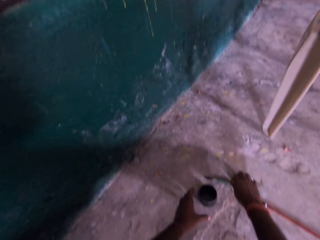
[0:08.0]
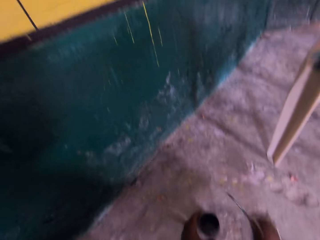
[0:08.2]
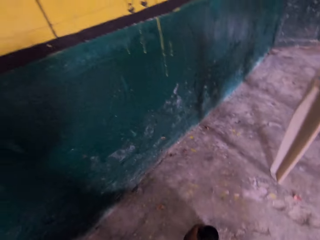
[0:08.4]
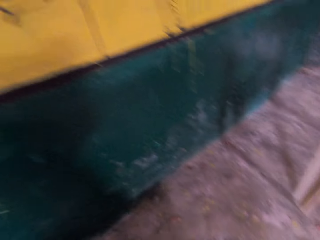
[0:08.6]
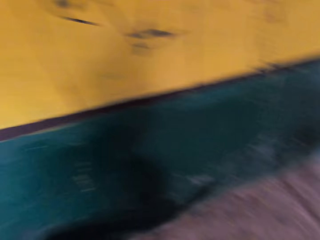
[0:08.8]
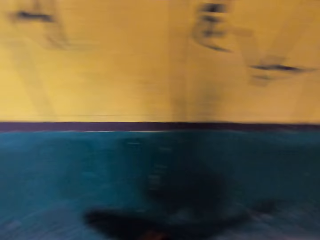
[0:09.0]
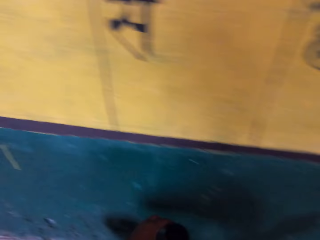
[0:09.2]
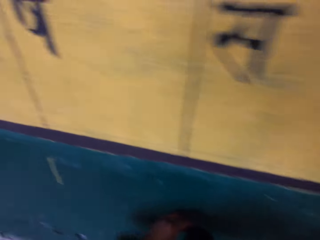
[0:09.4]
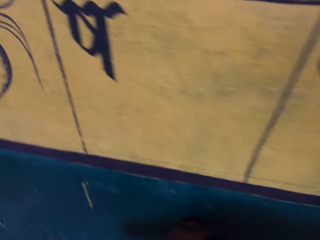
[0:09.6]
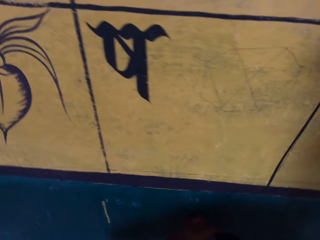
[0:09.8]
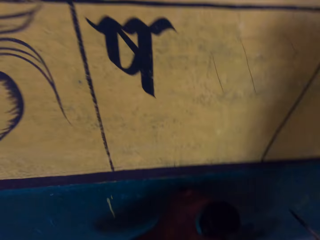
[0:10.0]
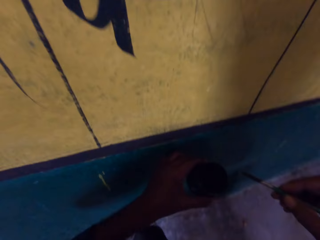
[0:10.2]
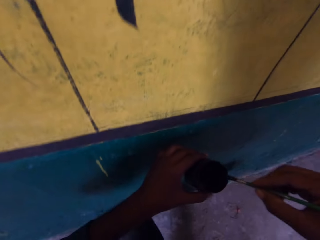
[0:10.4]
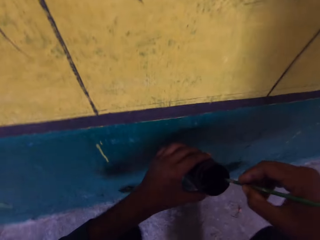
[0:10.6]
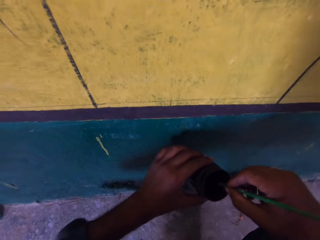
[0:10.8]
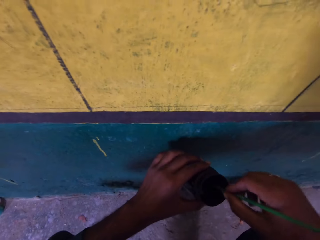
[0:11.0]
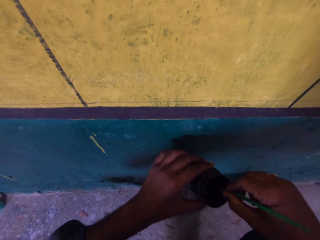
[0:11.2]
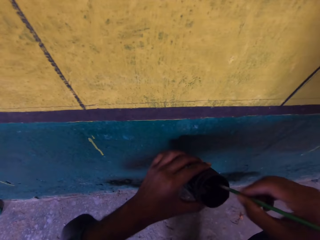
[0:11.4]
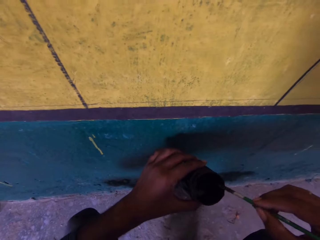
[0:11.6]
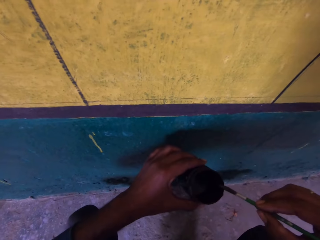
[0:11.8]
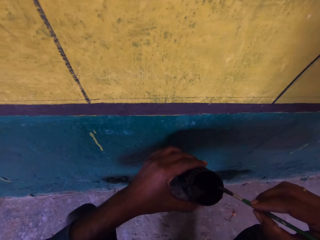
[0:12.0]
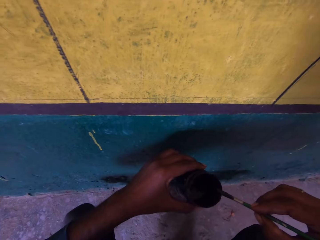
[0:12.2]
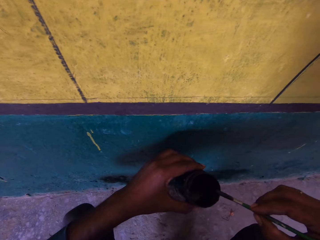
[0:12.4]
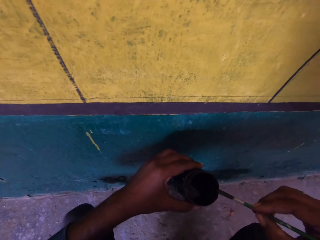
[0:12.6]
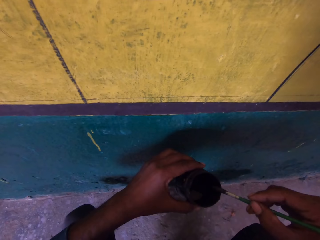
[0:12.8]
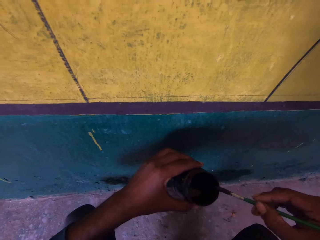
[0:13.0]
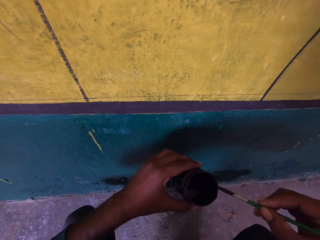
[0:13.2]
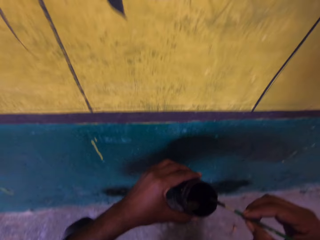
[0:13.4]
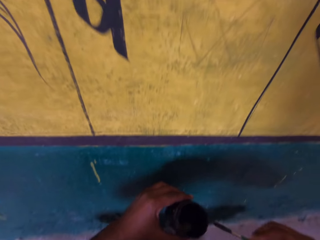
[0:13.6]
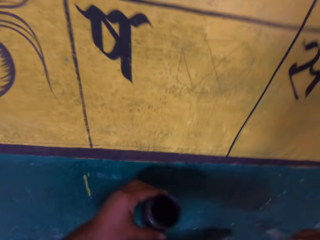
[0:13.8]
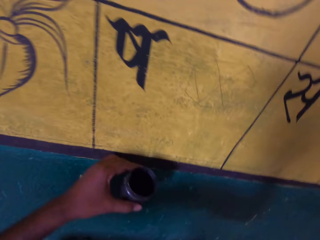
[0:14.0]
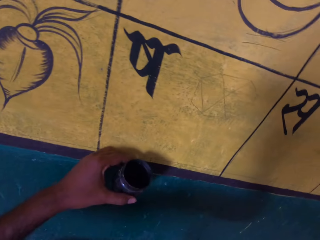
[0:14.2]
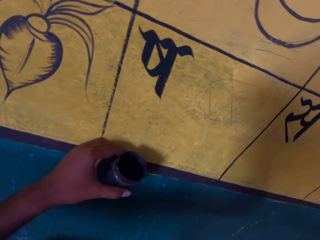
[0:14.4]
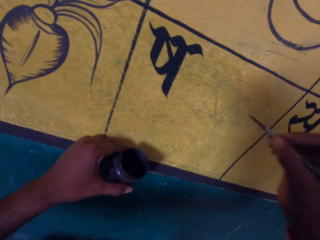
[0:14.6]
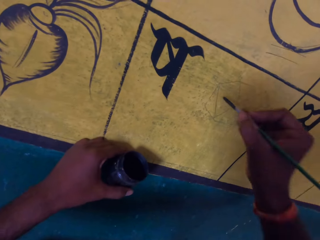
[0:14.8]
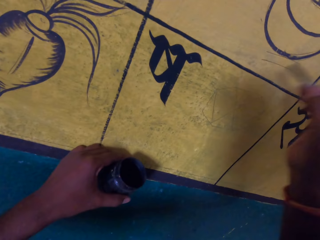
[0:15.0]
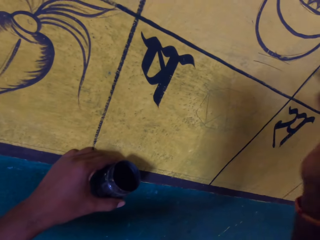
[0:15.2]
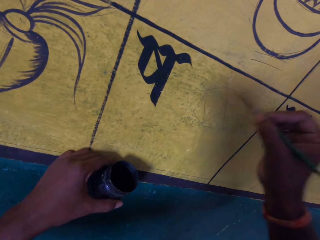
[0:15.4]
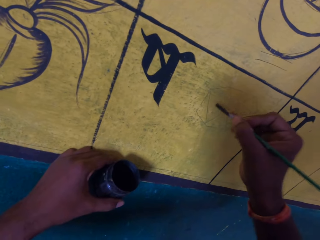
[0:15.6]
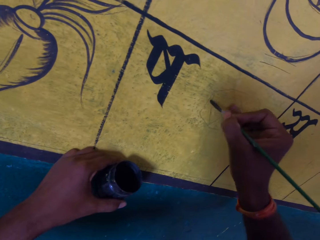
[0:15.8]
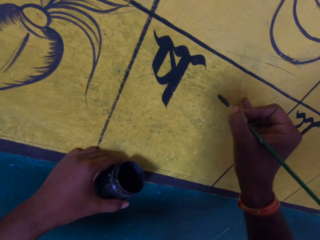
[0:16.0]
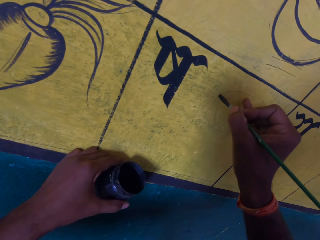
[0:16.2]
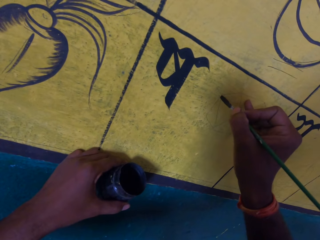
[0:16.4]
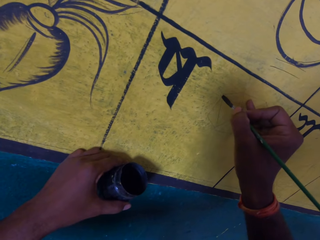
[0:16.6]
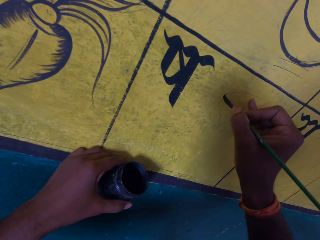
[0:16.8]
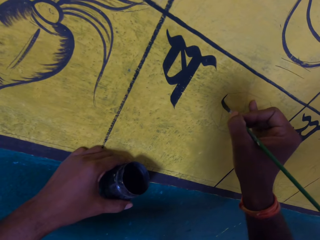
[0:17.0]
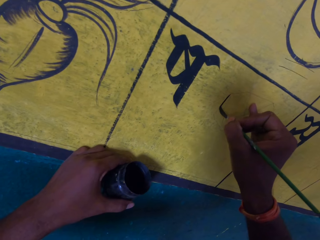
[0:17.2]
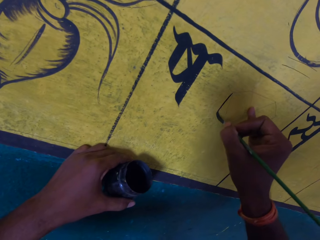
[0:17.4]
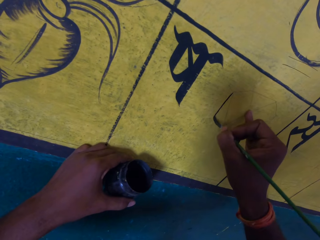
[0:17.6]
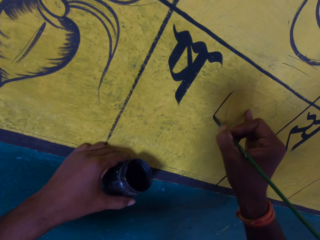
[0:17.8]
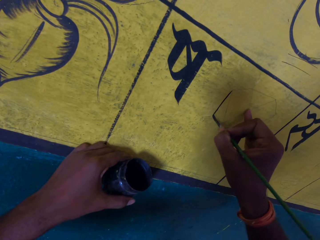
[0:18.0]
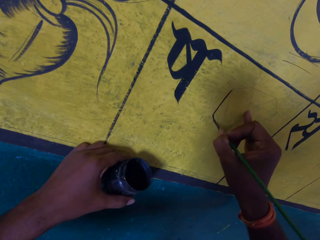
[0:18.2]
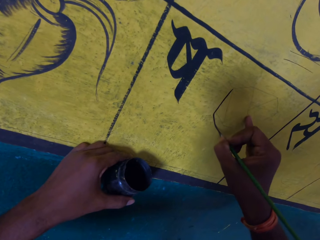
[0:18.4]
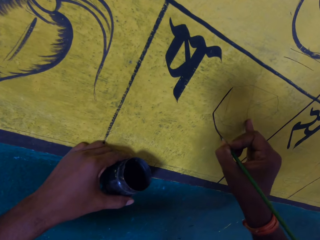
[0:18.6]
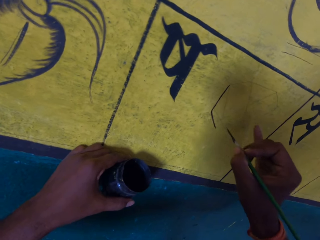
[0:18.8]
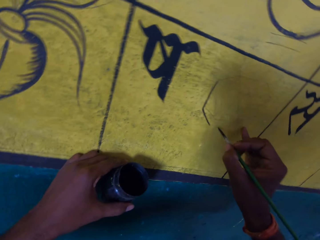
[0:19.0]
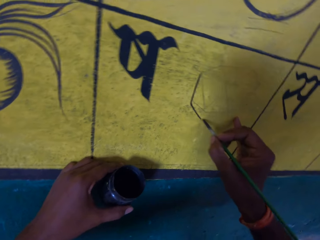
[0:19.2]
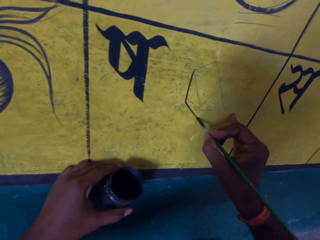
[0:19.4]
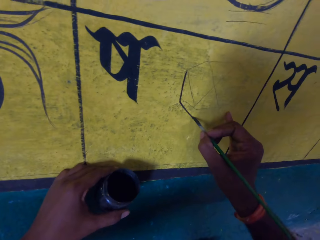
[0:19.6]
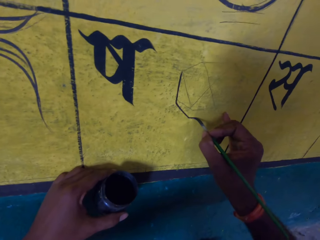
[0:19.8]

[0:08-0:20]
The camera wearer picks up a paint brush from the floor with his right hand. He picks up a paint can from the floor with his left hand. He dips the paint brush in the paint can. He wipes the paint brush on the edge of the paint can. He paints the paint board with the paint brush.

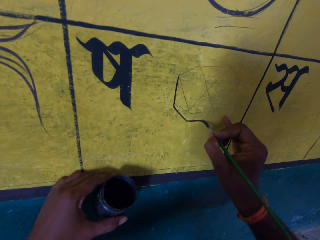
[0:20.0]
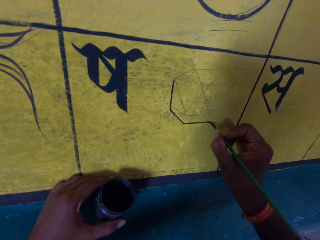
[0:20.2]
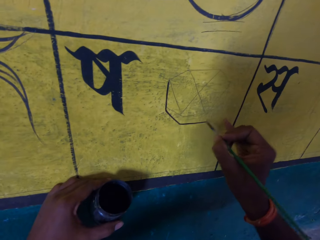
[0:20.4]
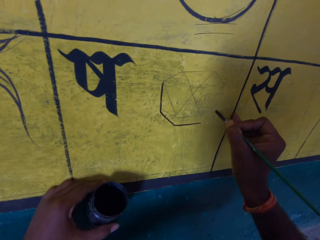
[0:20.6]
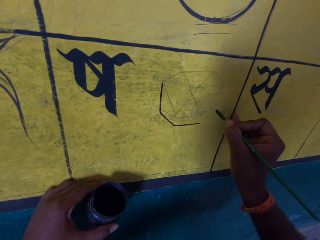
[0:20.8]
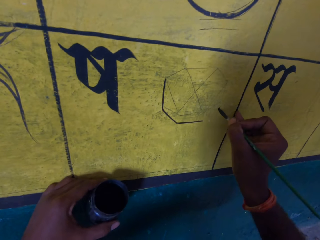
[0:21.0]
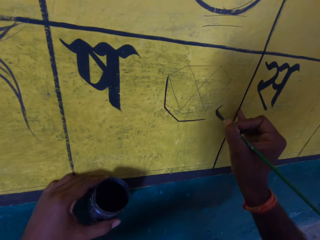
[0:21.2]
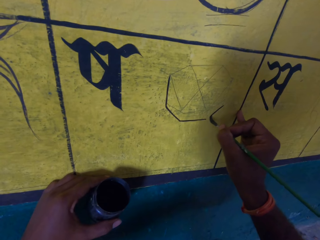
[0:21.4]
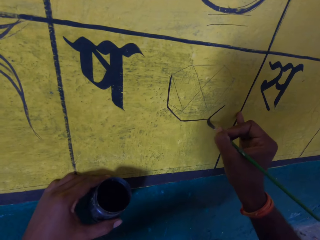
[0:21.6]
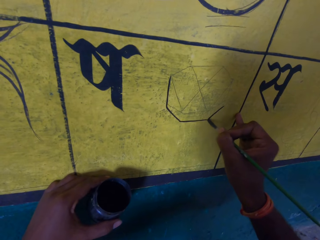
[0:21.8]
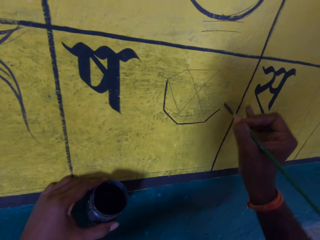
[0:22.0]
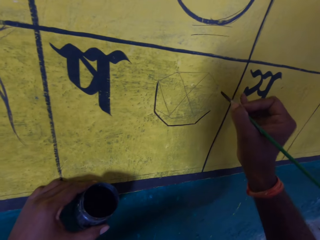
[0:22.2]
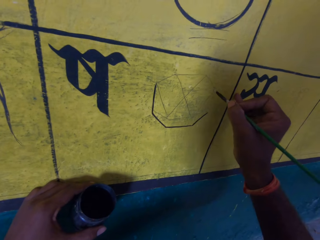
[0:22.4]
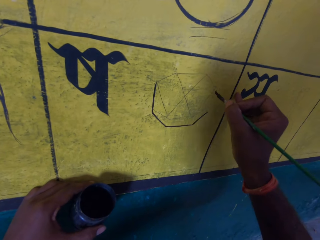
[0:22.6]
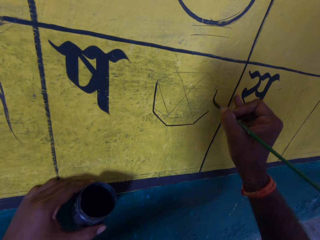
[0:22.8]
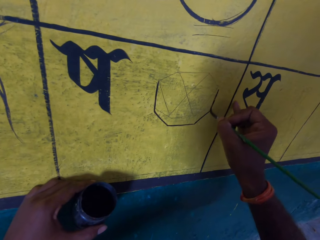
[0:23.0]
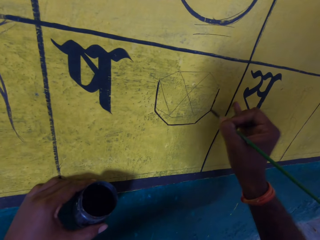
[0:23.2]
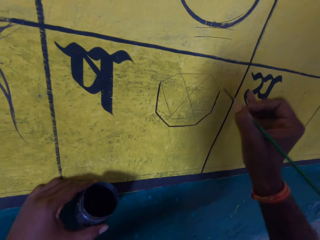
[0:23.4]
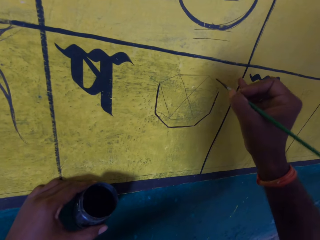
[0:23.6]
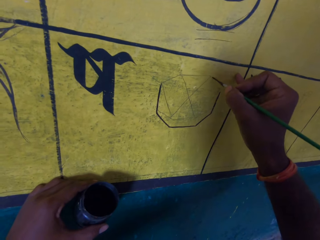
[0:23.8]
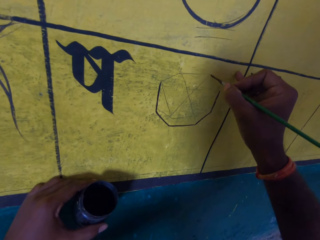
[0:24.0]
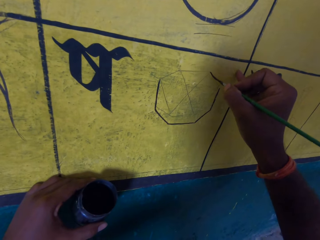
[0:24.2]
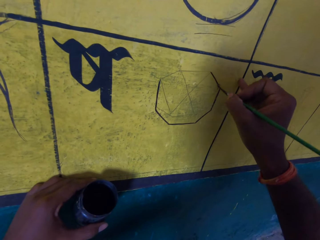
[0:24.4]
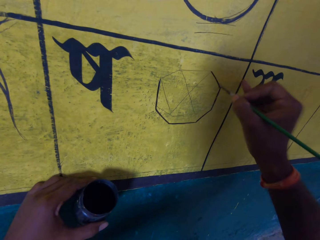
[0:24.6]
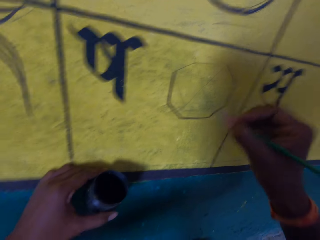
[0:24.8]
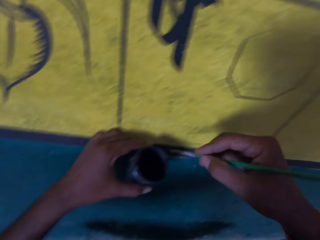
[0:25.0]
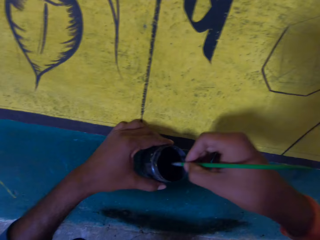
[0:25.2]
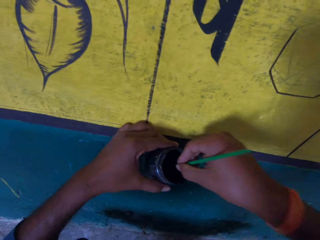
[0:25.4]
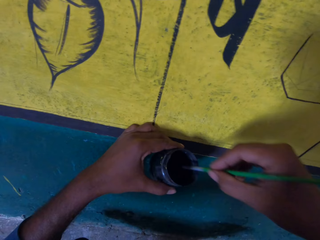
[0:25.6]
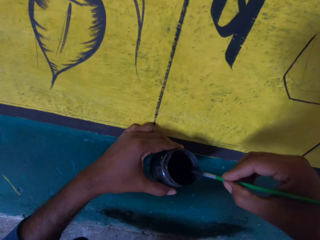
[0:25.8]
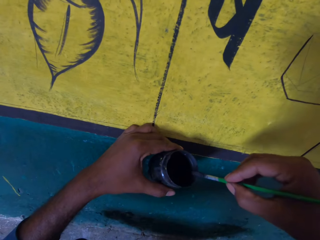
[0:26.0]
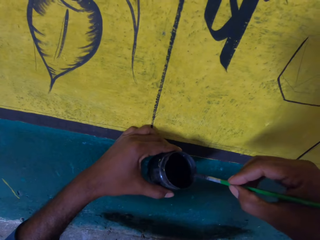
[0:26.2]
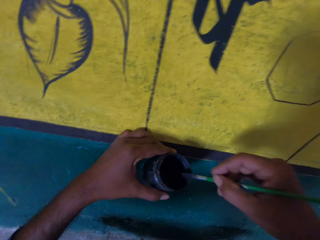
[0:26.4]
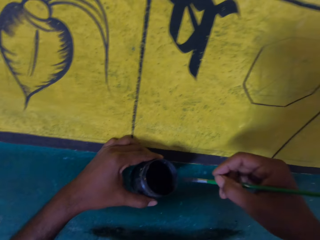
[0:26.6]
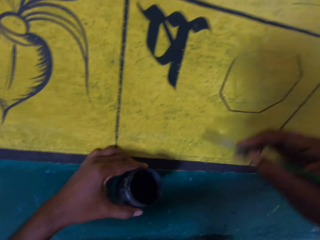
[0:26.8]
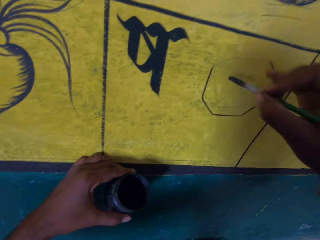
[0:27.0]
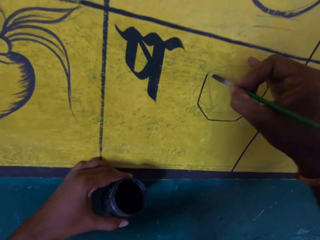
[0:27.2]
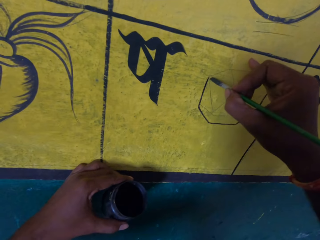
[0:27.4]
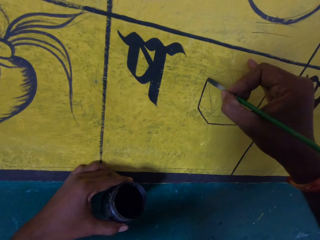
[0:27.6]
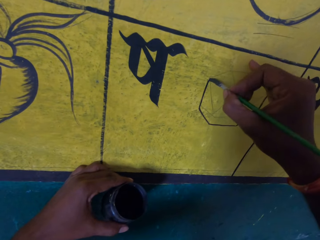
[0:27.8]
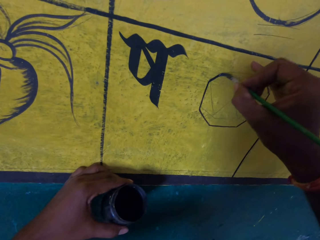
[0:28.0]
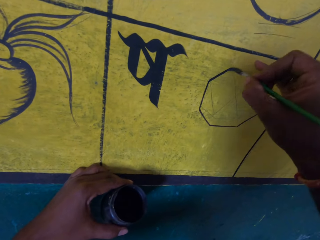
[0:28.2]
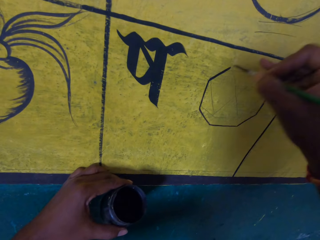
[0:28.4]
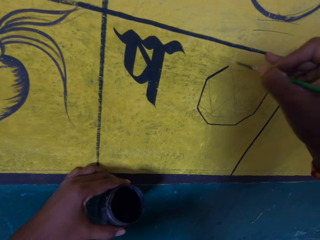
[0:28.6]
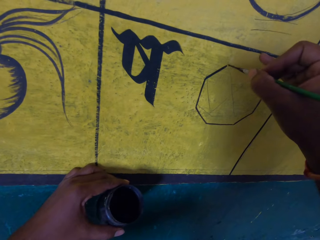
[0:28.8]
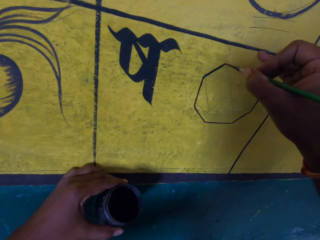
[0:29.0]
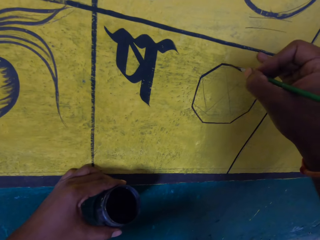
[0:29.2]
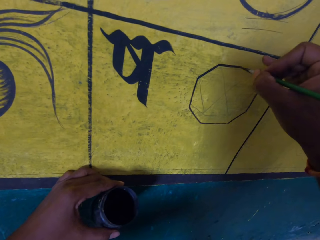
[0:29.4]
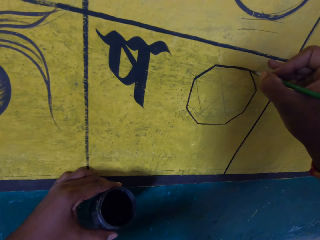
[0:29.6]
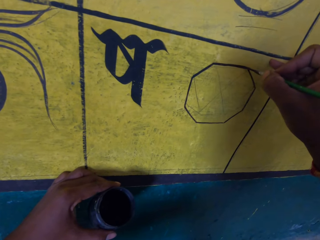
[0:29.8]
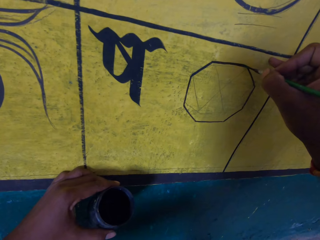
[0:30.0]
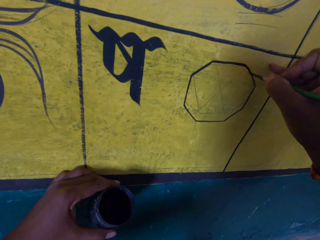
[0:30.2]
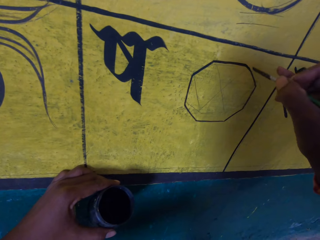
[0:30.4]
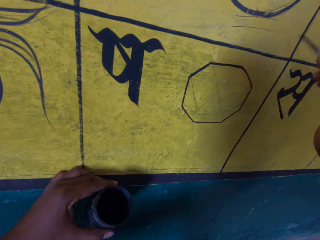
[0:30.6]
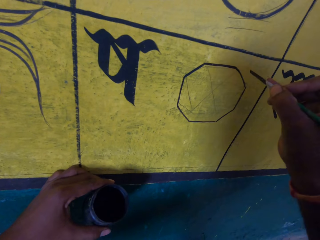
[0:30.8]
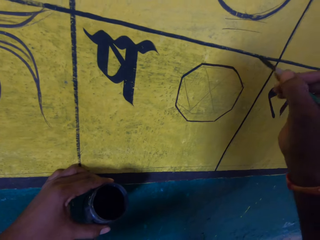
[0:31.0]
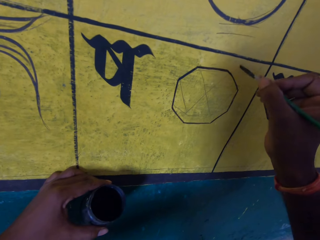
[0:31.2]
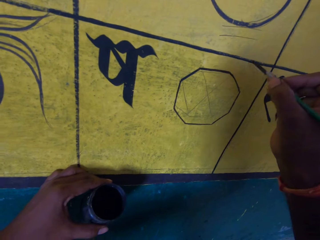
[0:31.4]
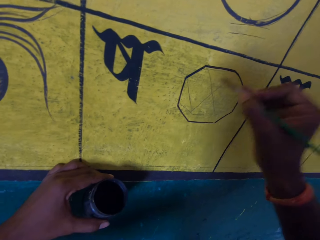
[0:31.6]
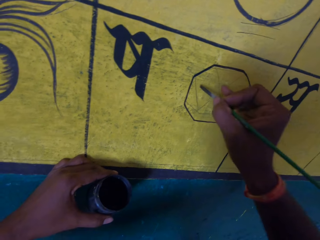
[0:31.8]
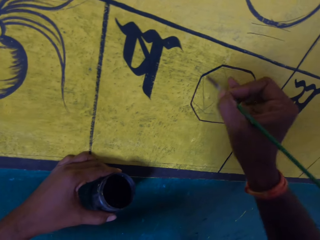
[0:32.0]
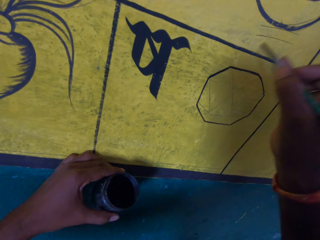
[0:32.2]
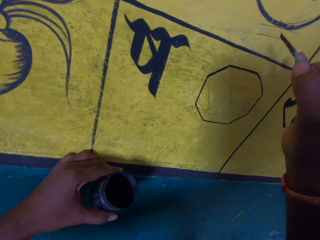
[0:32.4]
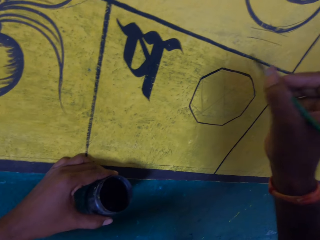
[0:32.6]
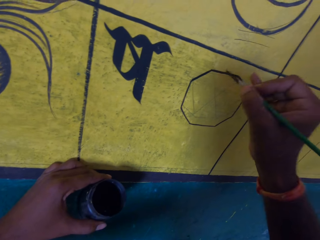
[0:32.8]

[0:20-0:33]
The camera wearer removes the paint brush from the paint board. They dip the paint brush in the paint can. They wipe the paint brush on the edge of the paint can. They paint the paint board with the paint brush.
